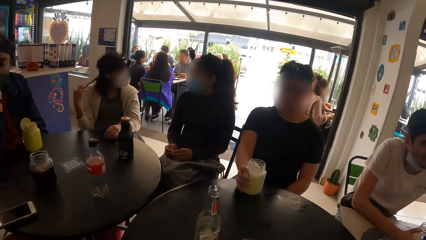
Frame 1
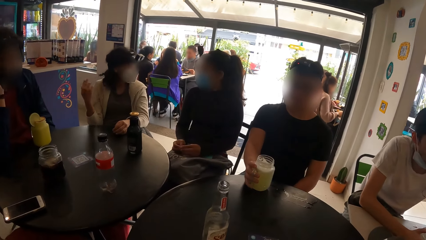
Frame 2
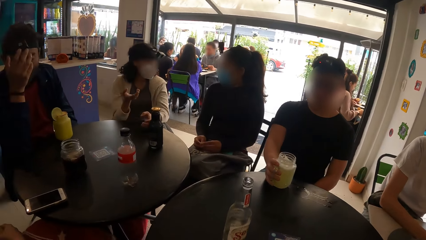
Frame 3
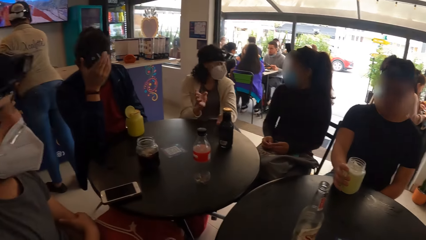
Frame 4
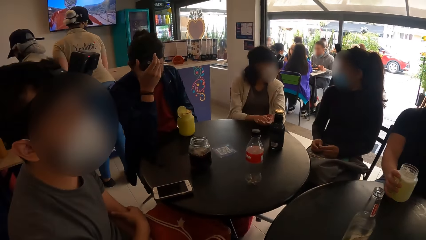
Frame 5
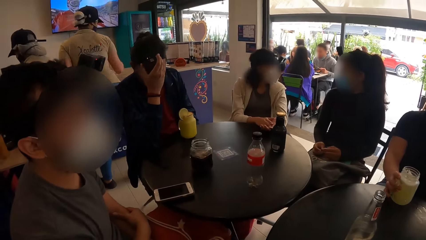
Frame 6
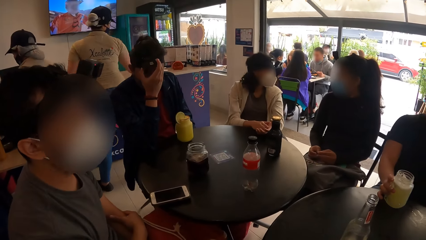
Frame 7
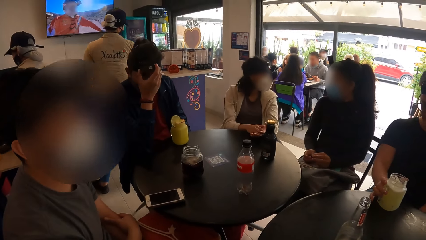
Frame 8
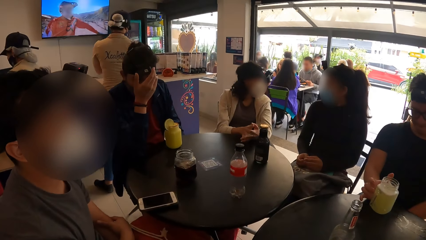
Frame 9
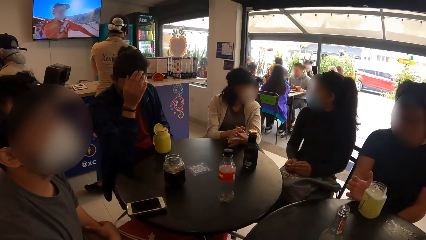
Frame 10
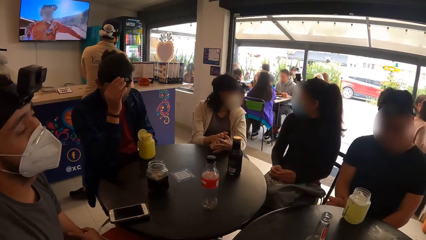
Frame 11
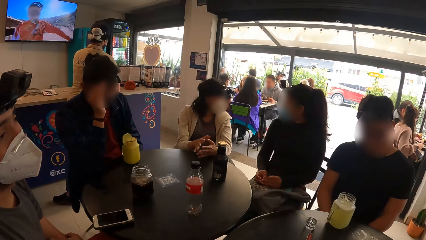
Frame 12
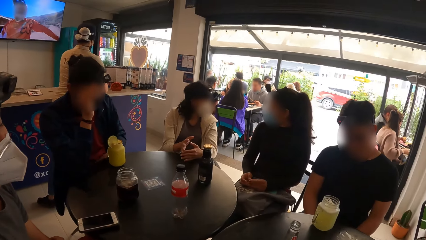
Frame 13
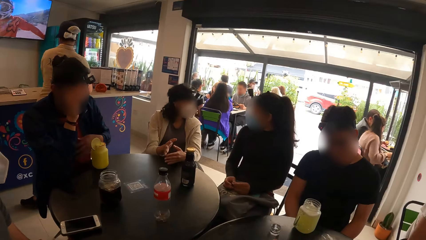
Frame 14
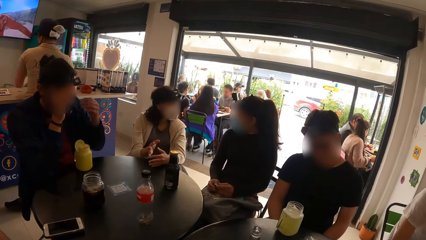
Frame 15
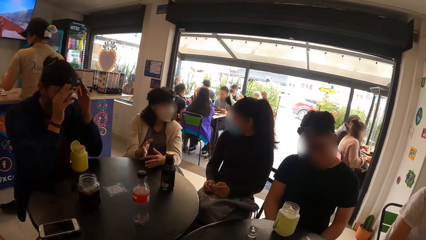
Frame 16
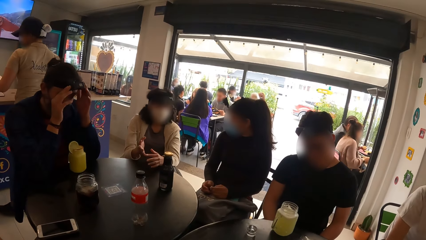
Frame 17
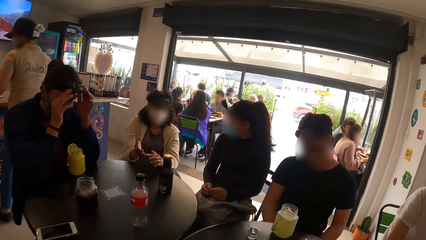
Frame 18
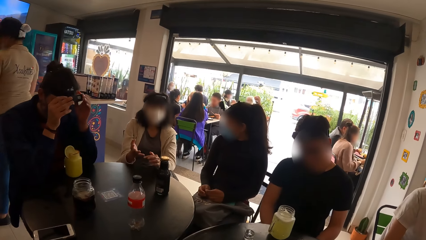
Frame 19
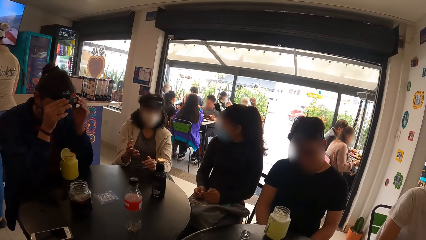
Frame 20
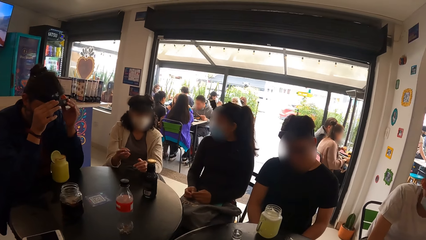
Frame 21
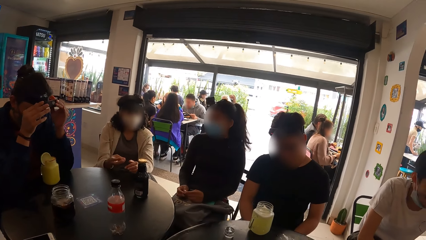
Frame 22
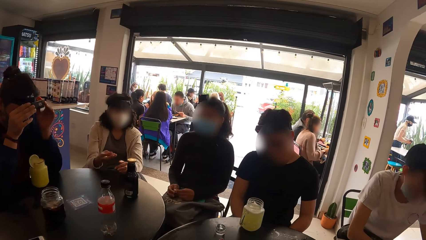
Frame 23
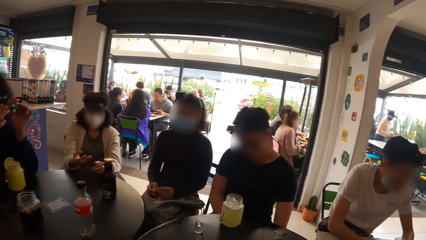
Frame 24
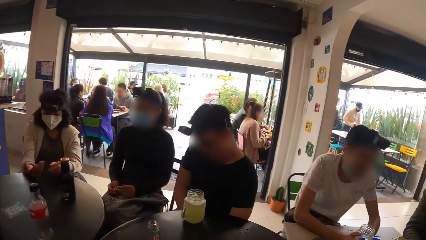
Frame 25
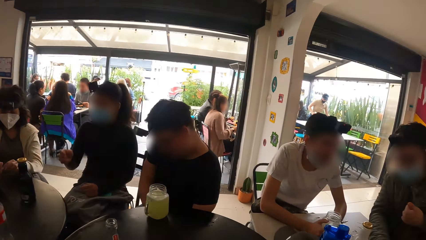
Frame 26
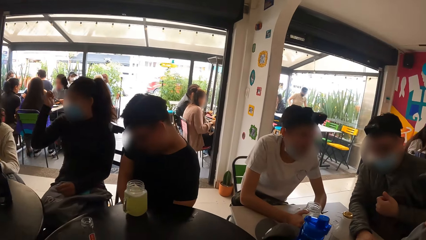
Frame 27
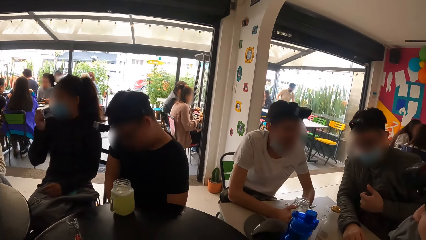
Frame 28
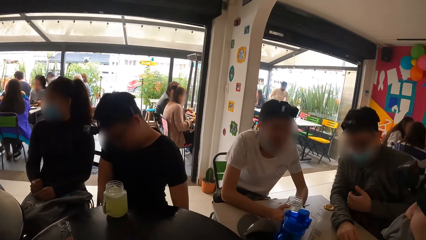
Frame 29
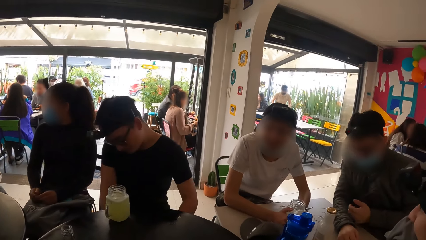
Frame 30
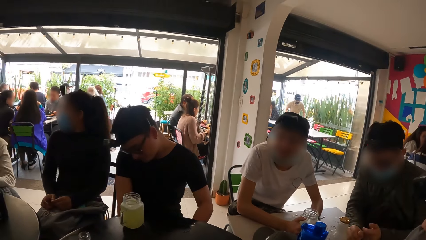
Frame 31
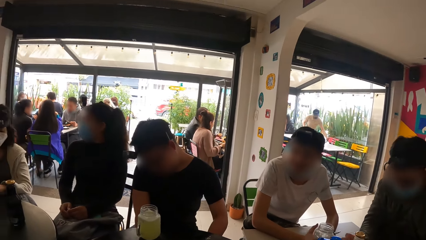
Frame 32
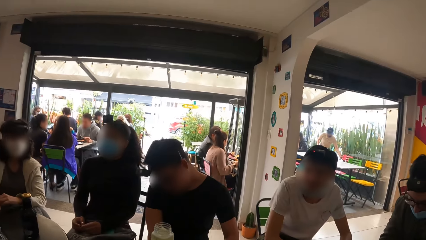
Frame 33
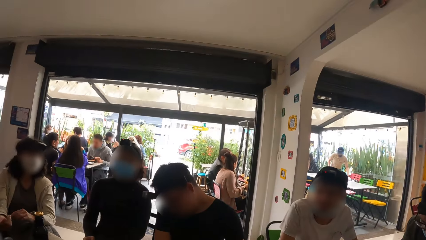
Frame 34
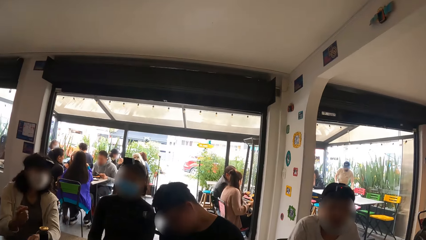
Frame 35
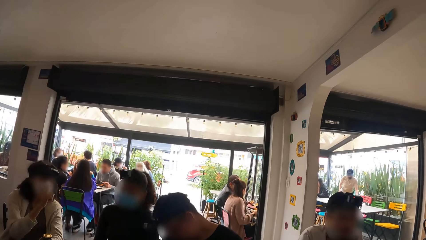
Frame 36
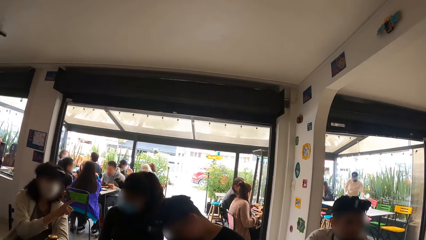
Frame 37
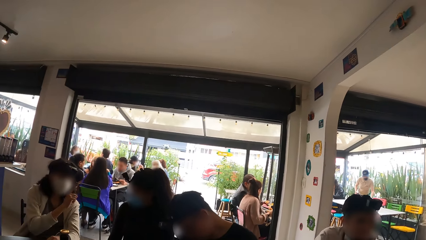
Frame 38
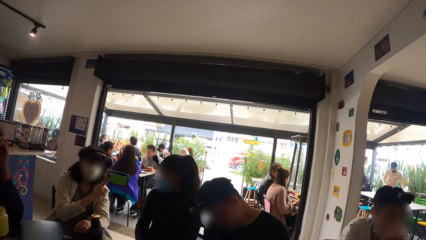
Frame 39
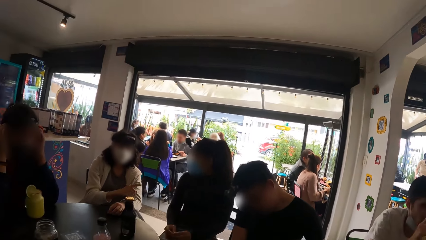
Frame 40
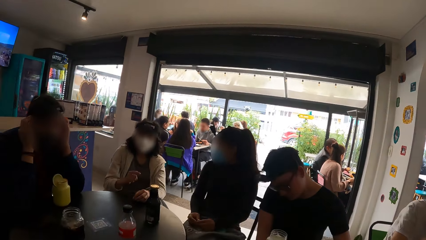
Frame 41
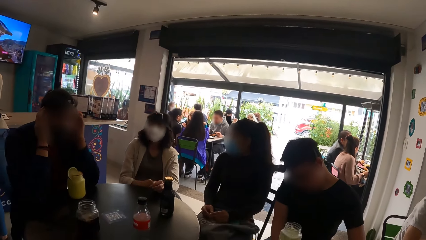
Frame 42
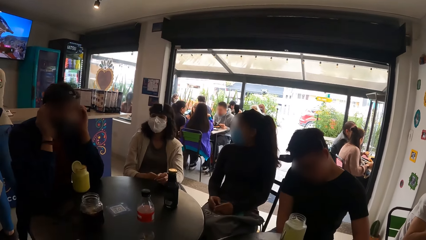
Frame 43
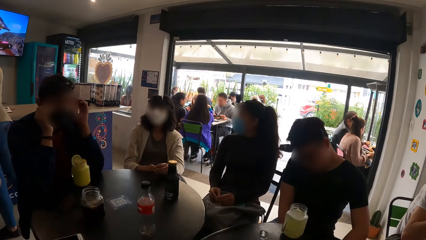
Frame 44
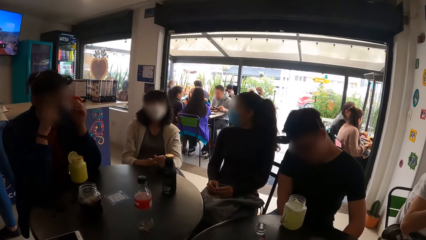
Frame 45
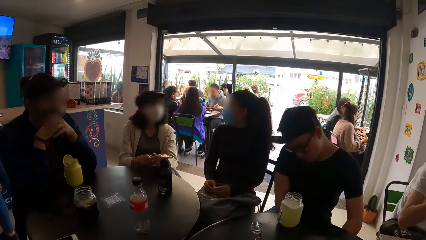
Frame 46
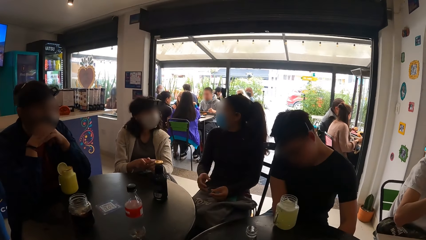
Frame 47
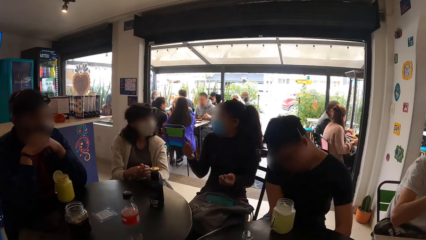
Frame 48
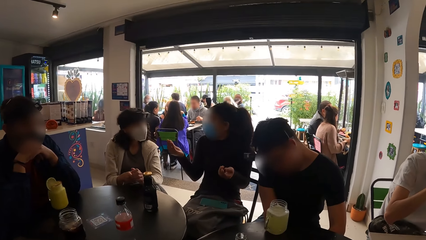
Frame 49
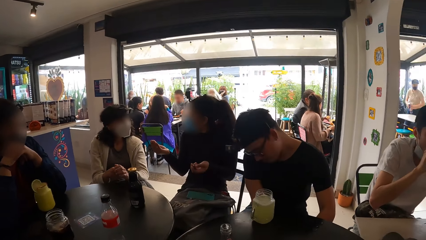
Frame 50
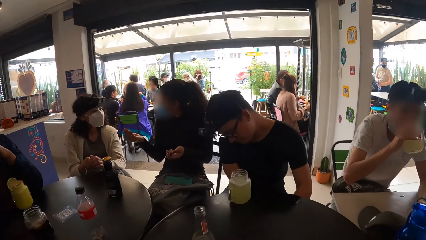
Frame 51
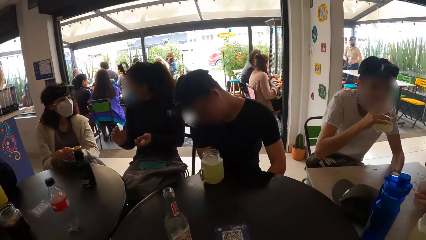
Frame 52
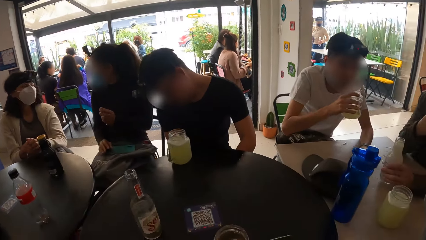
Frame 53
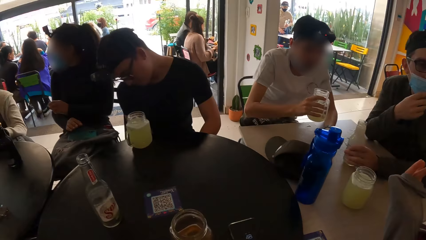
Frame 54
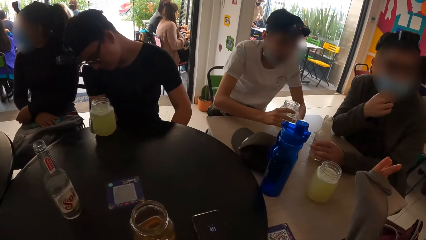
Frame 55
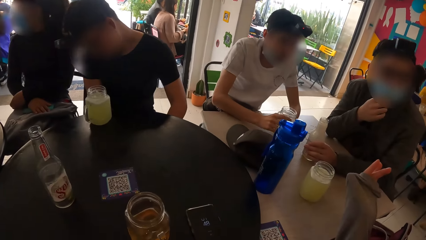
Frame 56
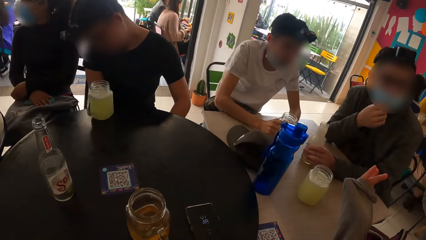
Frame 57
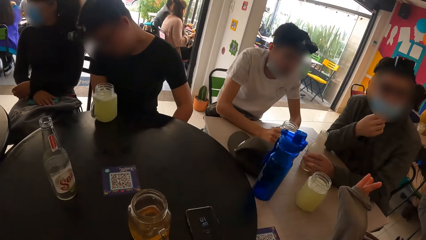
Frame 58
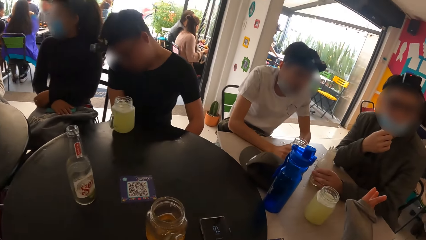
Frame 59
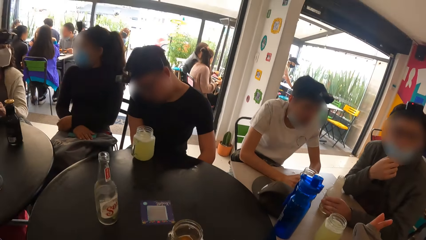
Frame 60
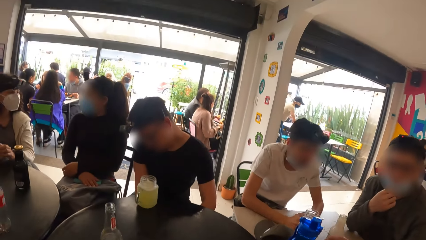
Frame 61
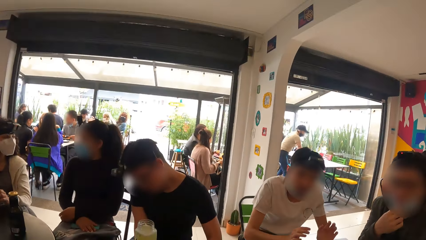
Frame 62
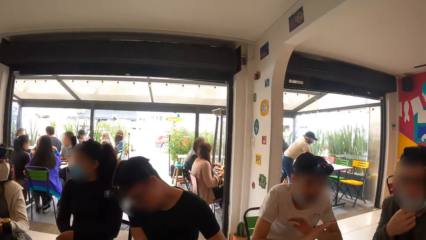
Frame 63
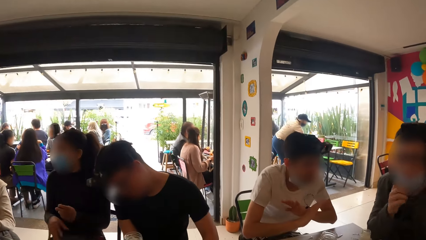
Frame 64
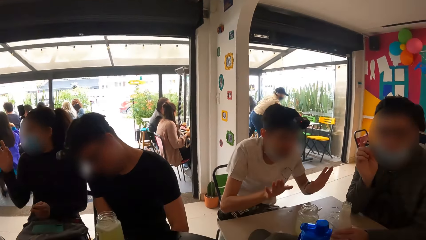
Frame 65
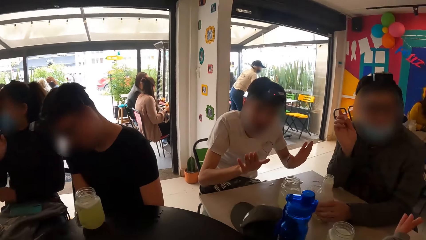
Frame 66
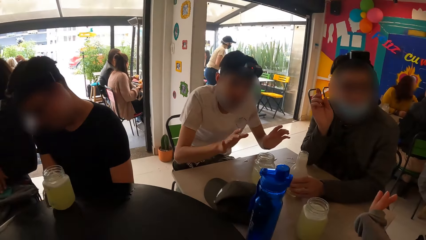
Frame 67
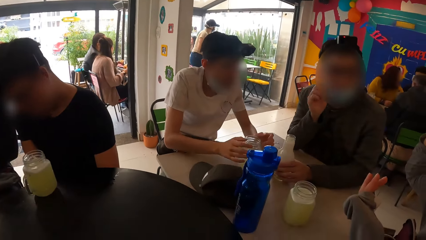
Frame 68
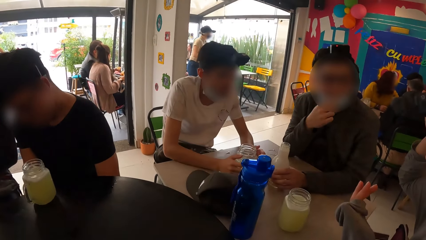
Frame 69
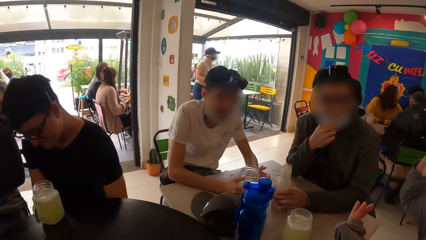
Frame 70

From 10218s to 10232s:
The camera wearer looks around the room.

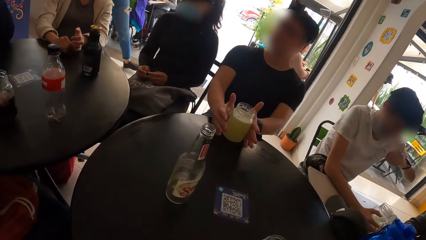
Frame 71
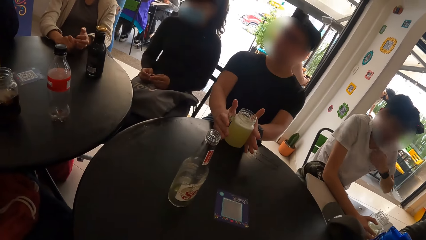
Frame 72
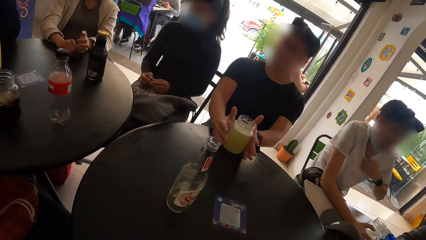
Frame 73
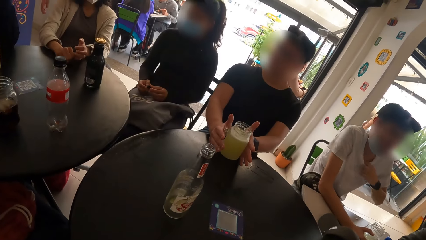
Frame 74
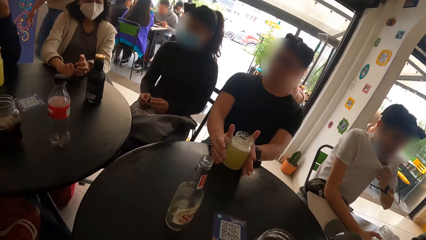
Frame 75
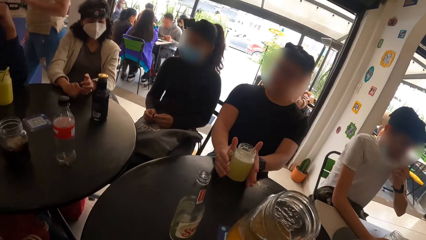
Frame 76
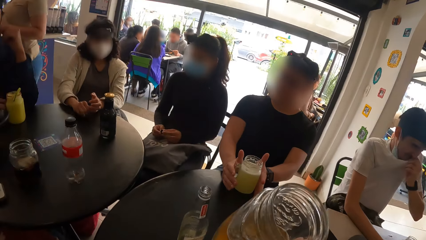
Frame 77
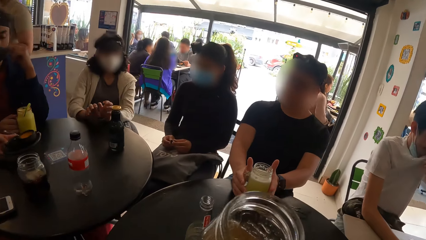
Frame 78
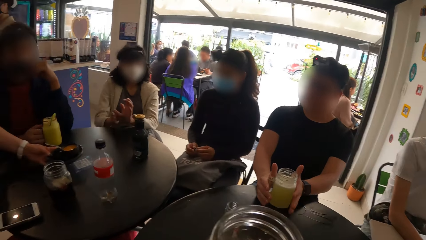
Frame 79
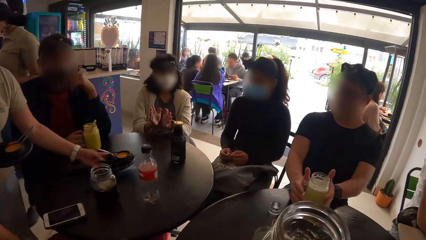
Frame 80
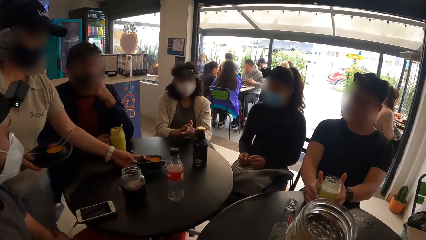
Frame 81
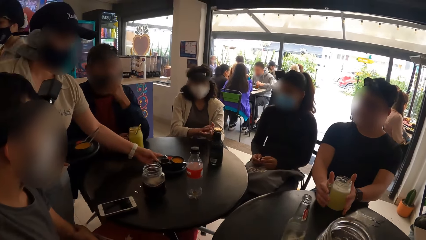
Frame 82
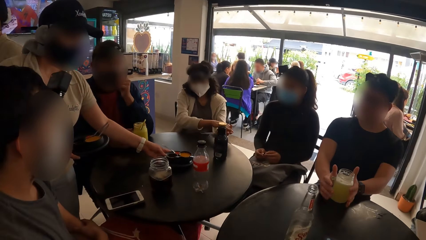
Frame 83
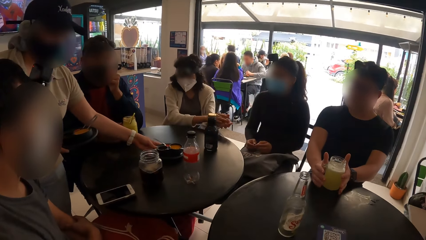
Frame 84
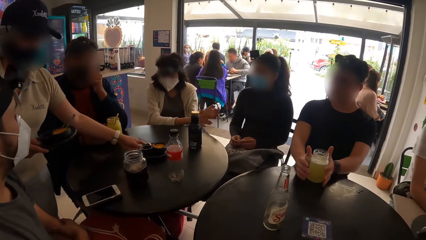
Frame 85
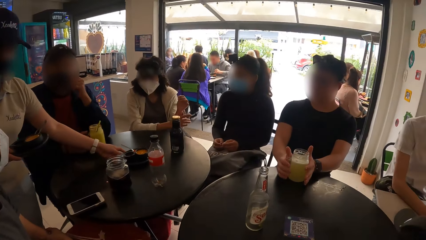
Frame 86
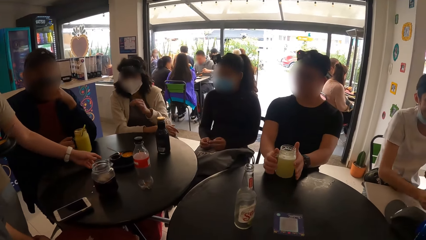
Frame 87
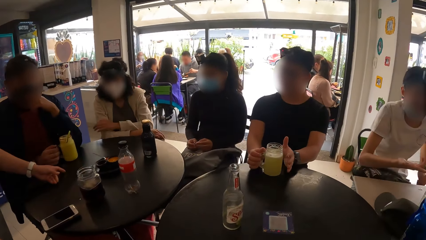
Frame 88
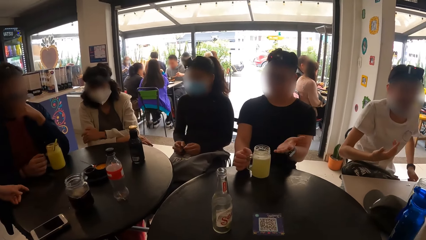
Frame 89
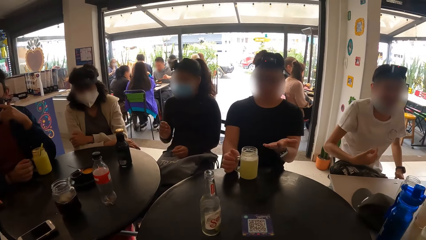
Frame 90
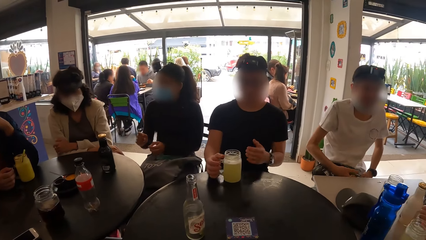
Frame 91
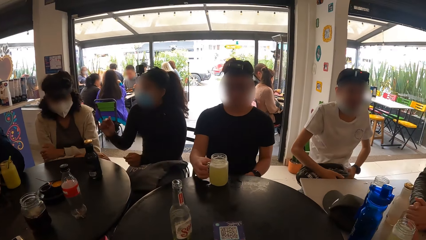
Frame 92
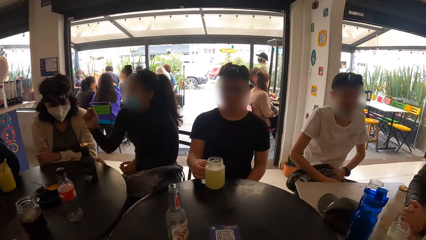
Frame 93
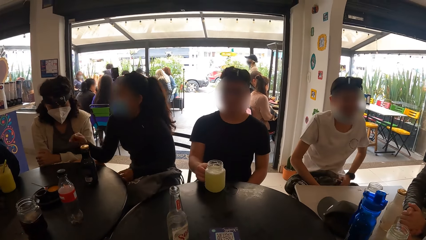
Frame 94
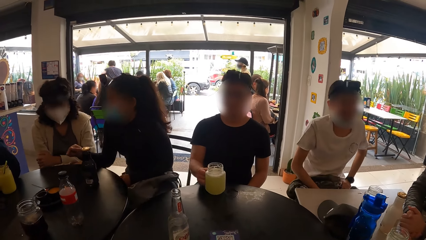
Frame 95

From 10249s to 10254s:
The camera wearer sips the drink.
